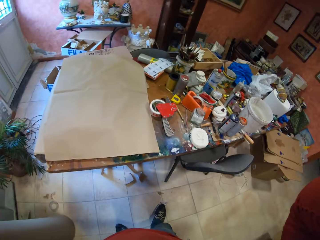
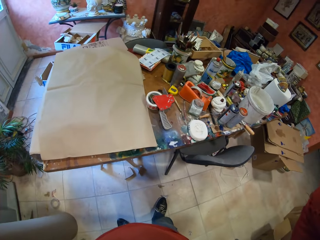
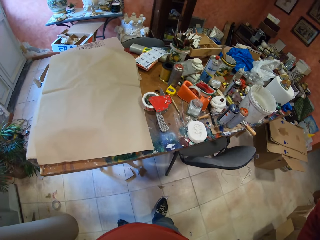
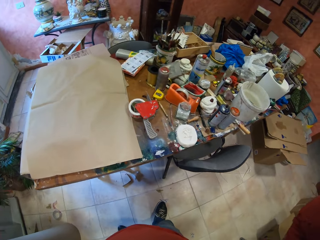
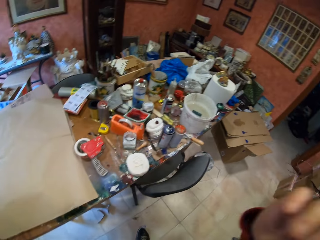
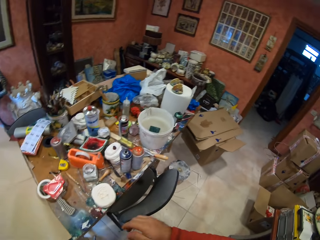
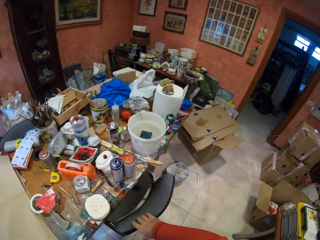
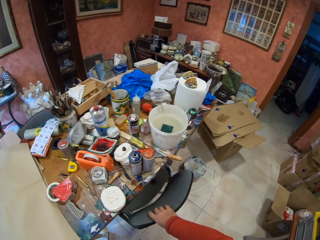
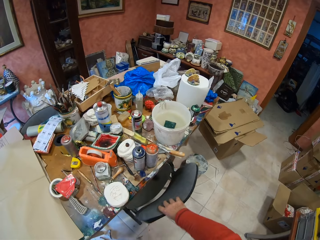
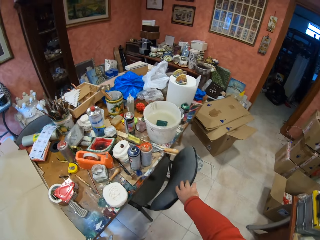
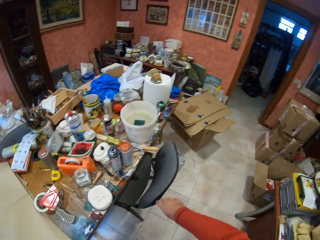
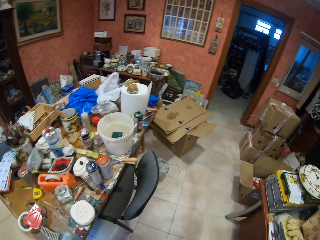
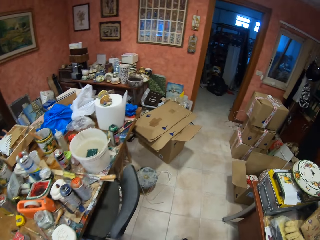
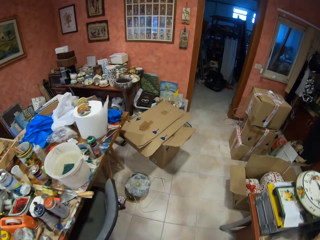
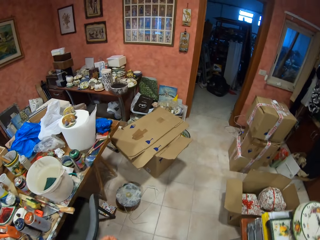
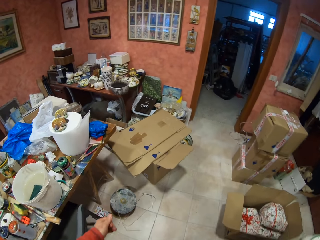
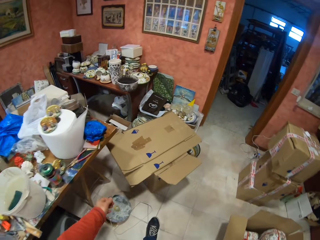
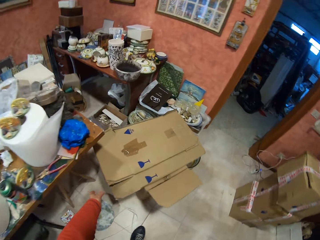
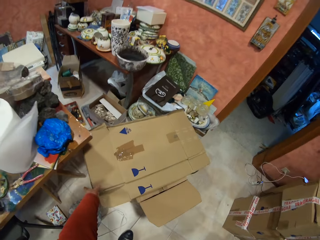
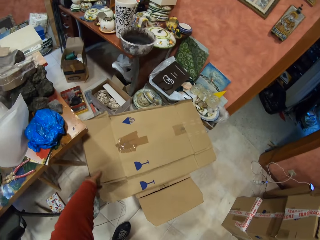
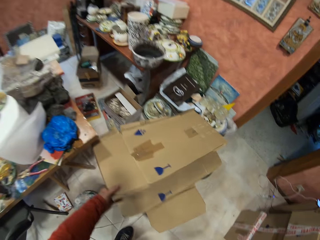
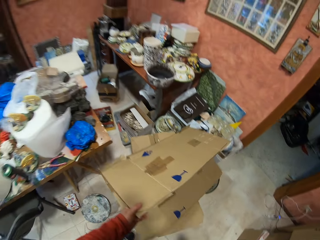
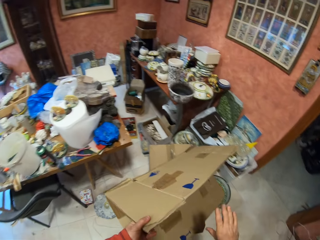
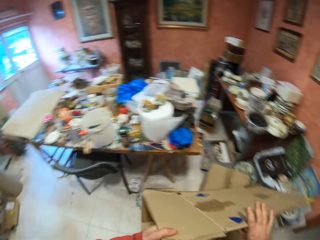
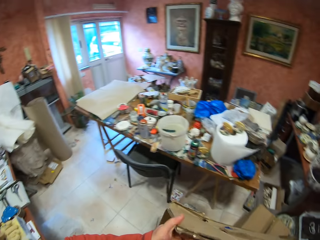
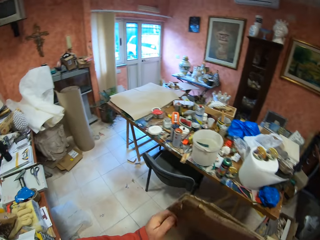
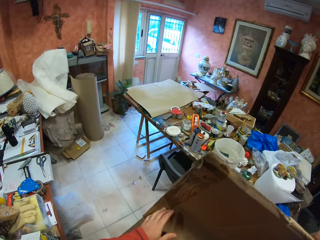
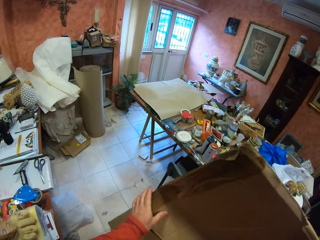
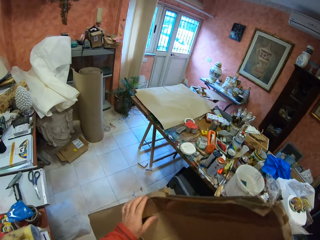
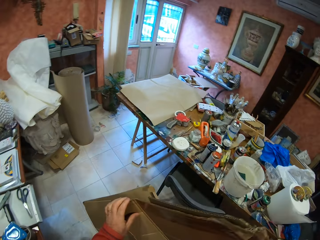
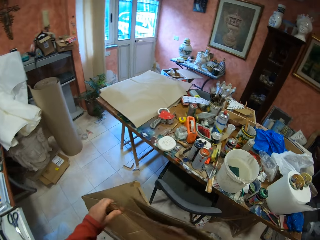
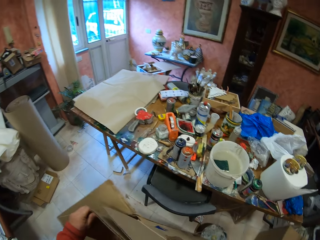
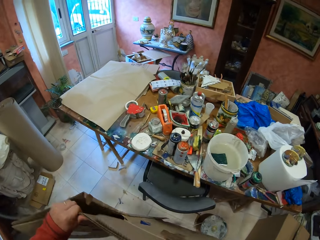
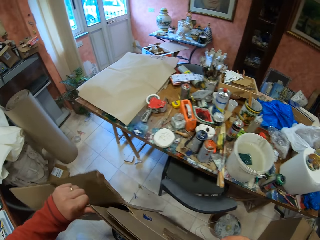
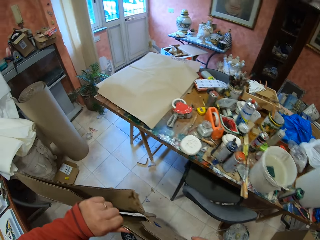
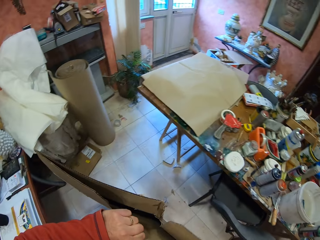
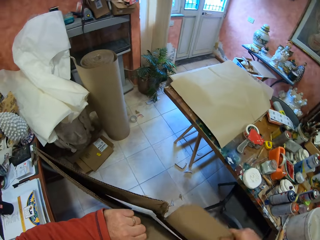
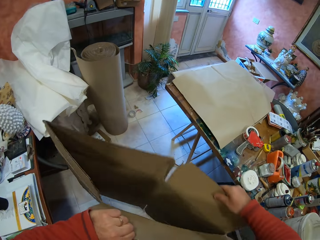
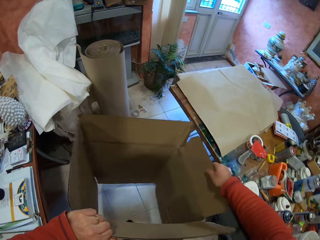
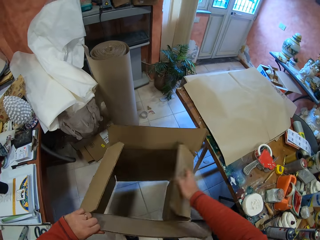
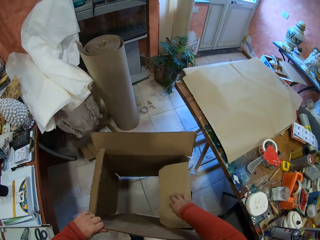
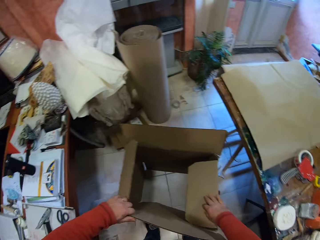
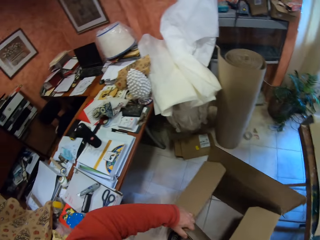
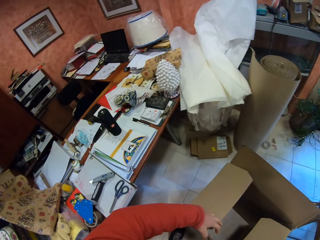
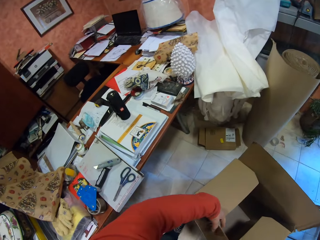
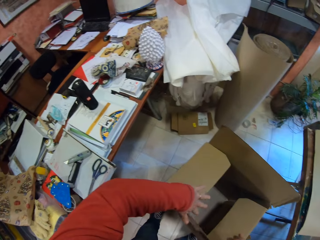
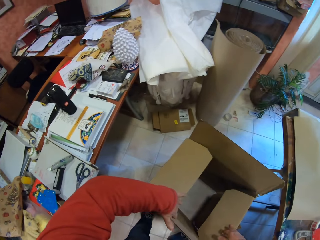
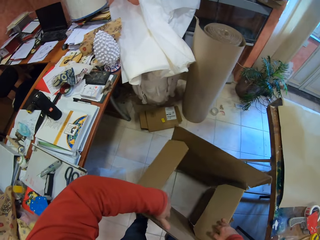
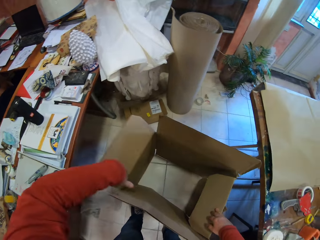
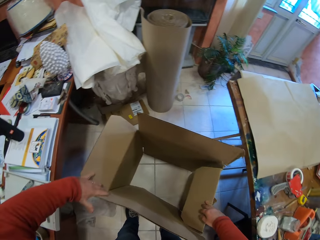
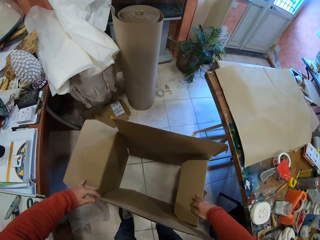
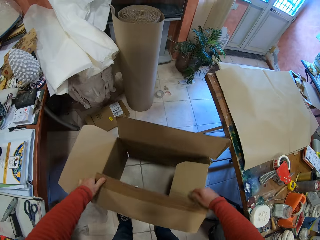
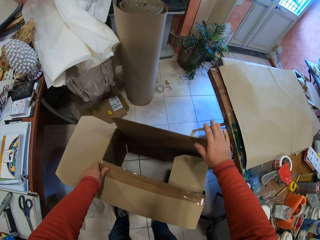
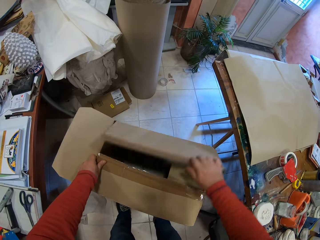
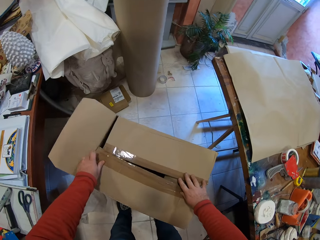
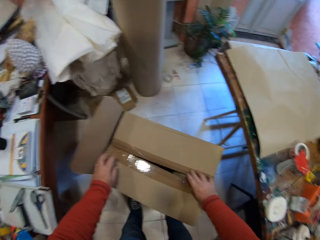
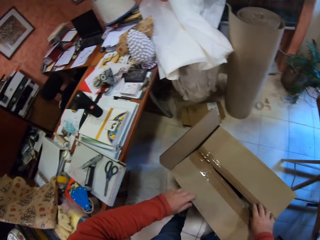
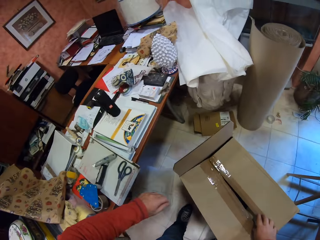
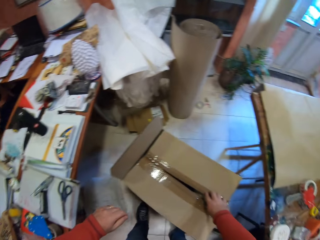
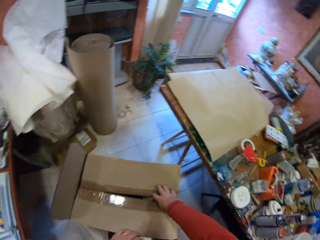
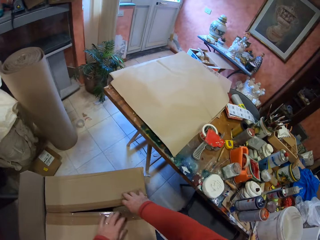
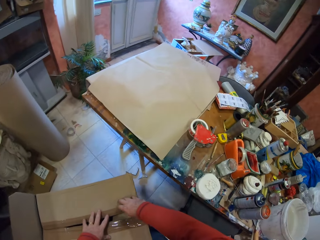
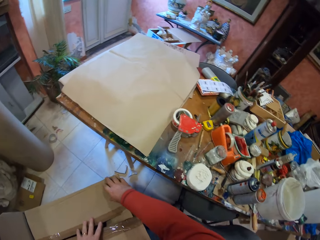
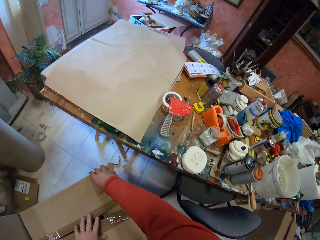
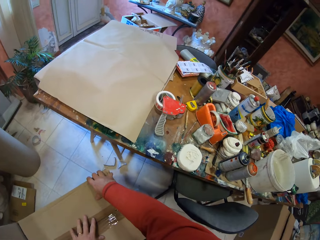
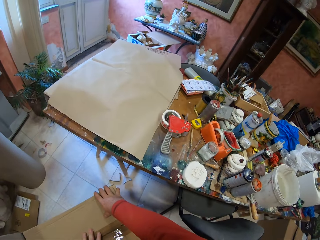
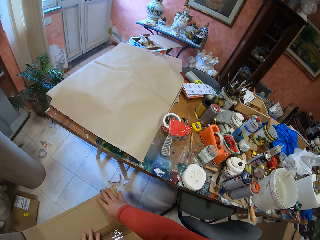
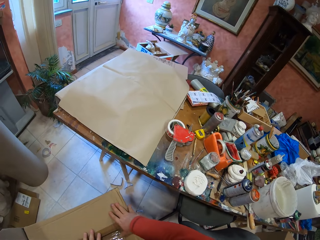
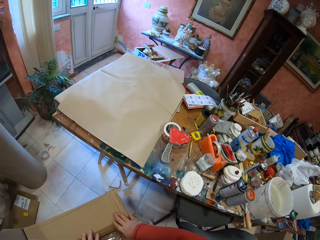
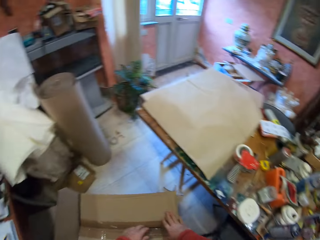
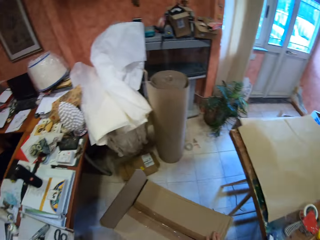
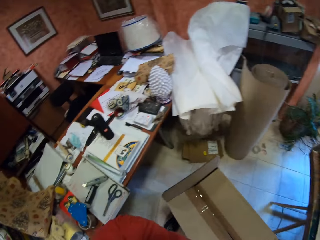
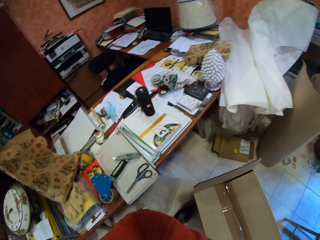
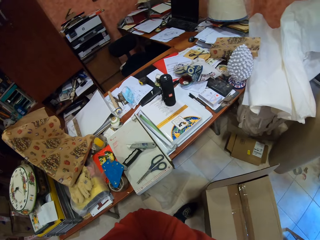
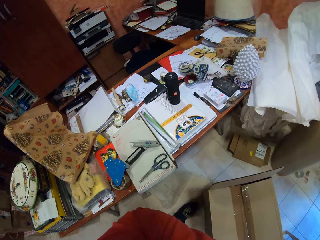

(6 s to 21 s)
The camera wearer pulls the chair. They walk around the room. They pick up the carton box. They walk around the room. They open the box. They place the box on the floor. They close the box. They look around the tables.

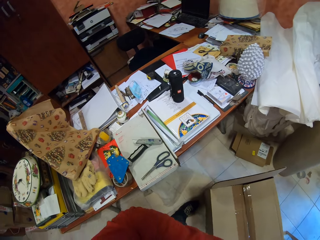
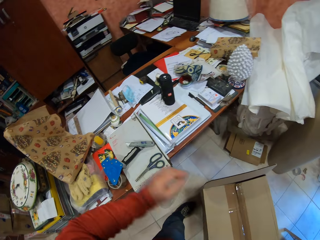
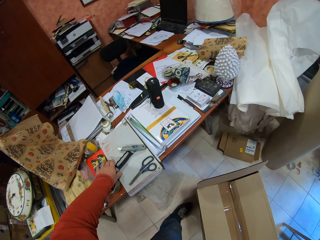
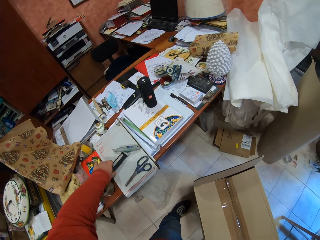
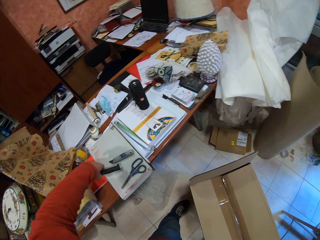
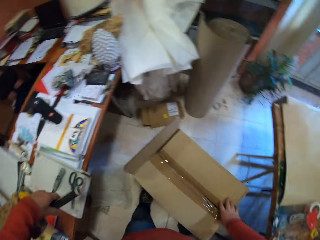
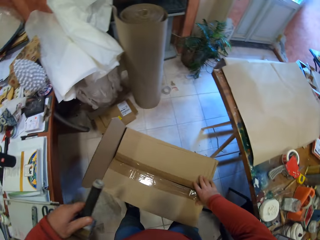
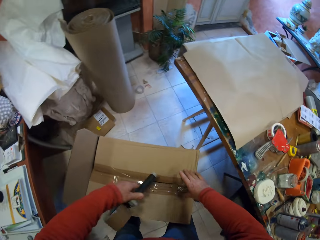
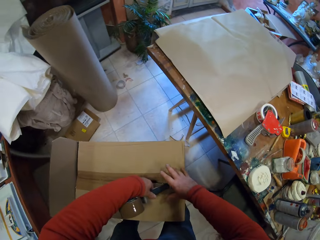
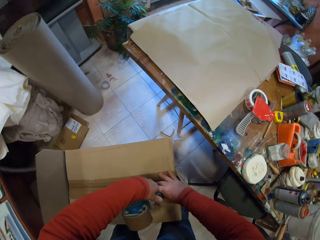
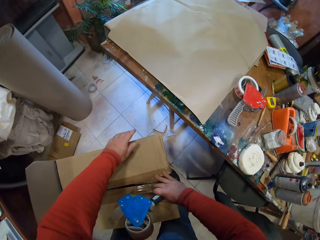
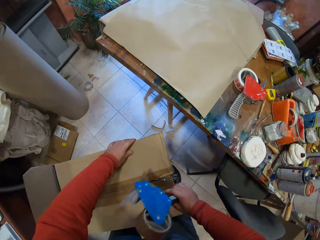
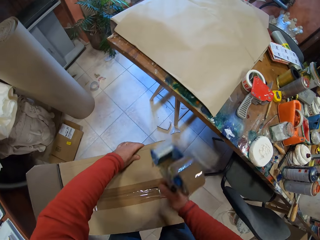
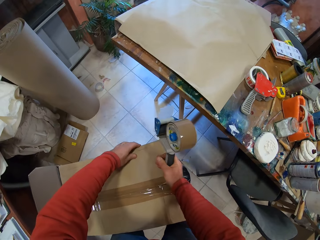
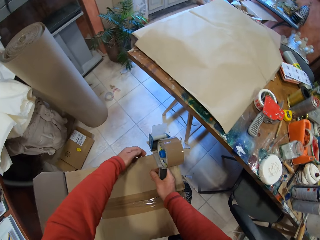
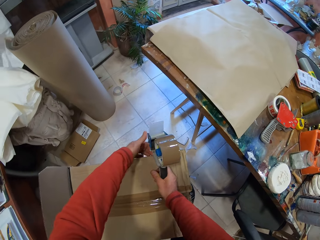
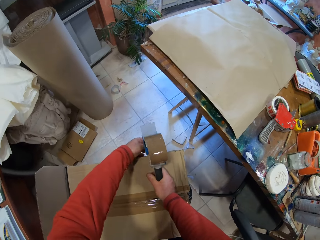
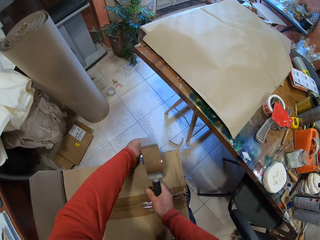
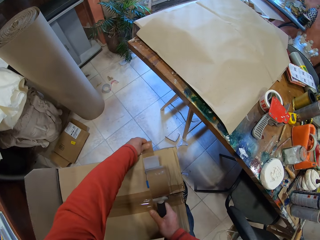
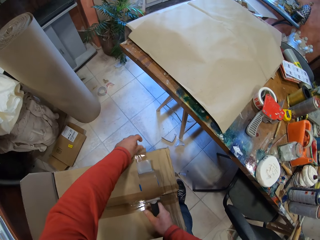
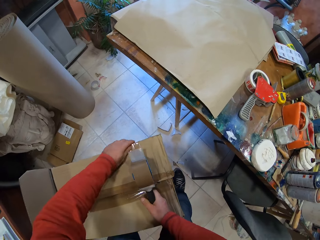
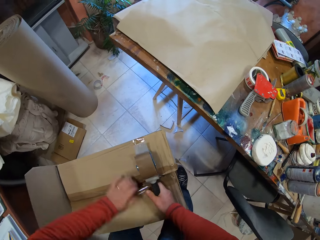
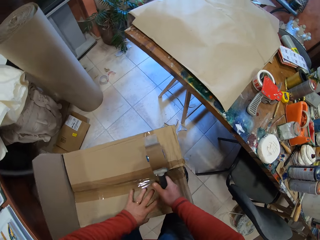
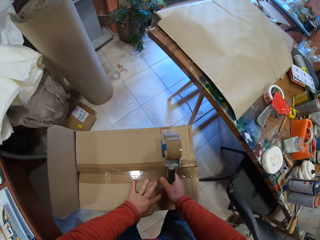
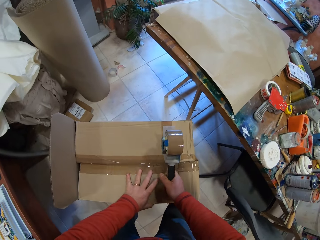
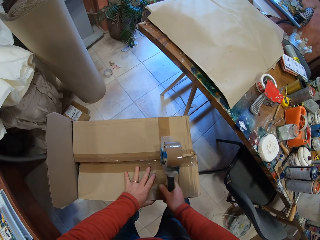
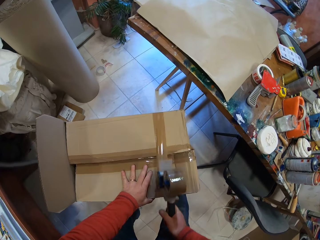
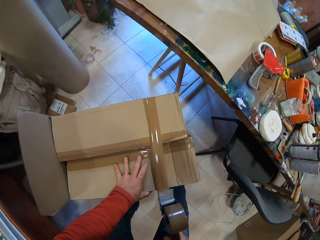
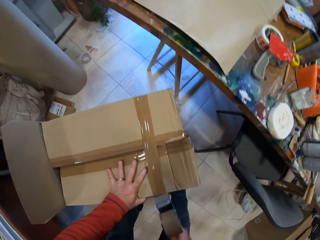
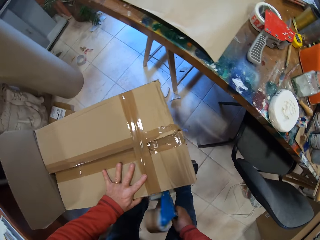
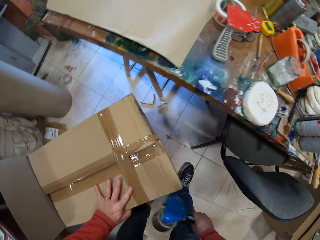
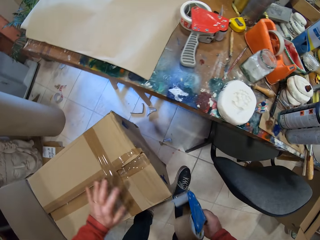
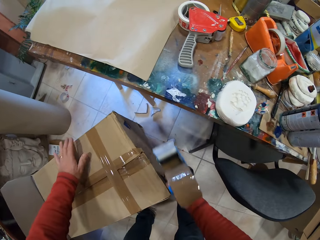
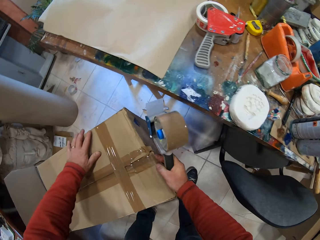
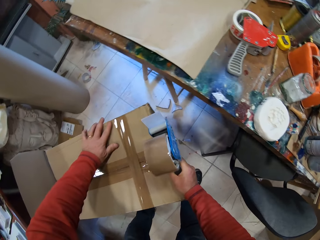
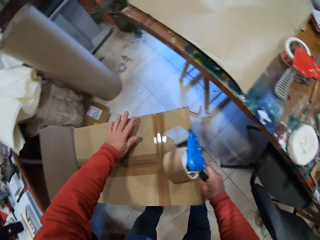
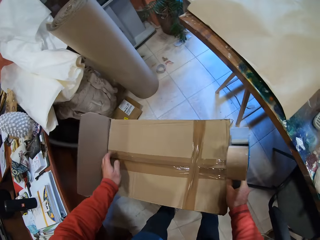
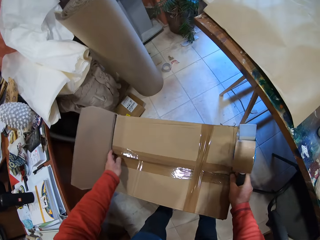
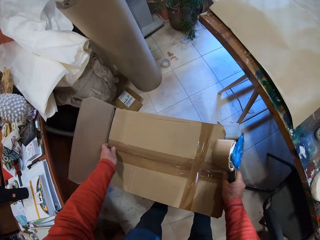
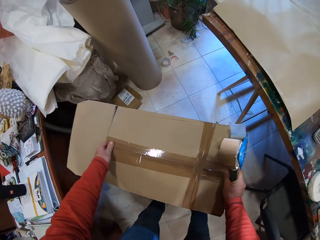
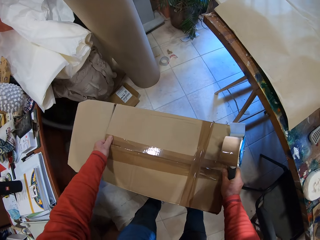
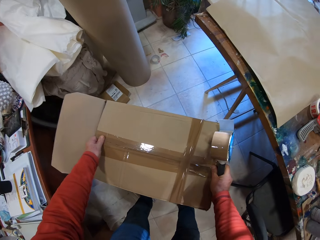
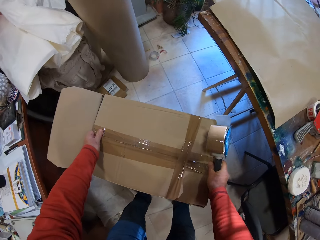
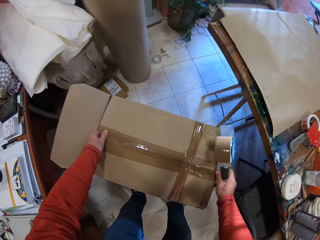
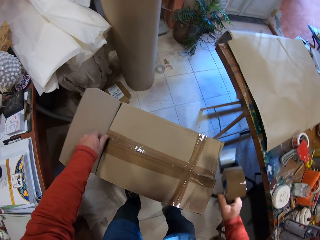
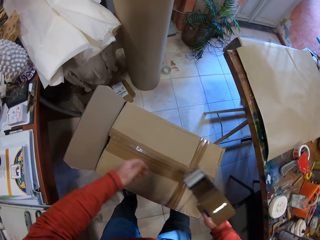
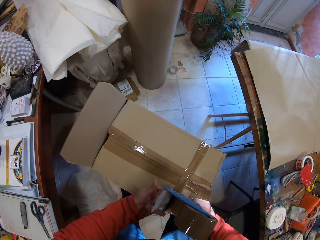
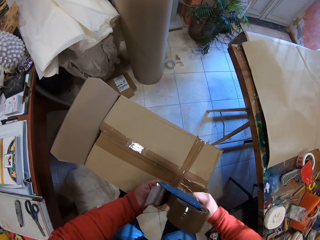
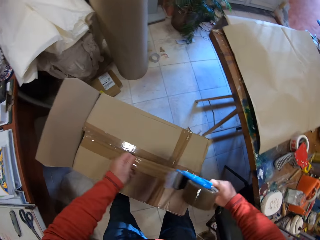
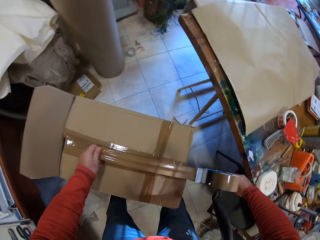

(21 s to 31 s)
The camera wearer picks up the handheld tape dispenser on the table. He holds the handheld tape dispenser with his right hand. He puts the tape on the carton box.
